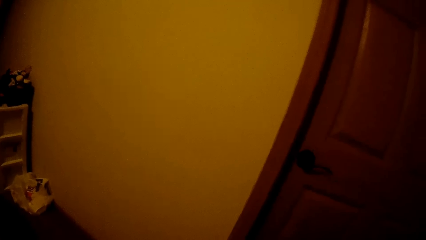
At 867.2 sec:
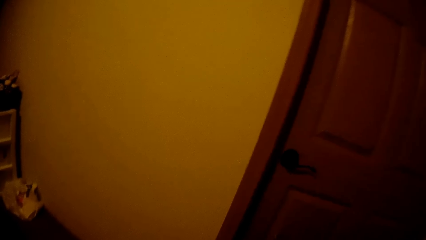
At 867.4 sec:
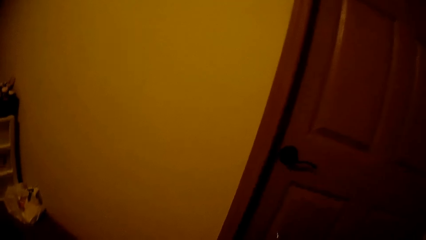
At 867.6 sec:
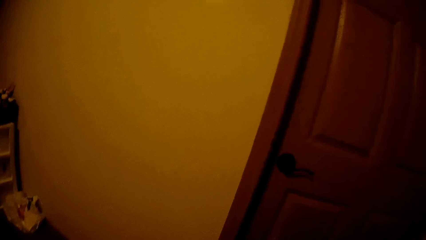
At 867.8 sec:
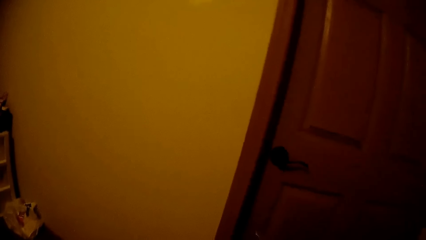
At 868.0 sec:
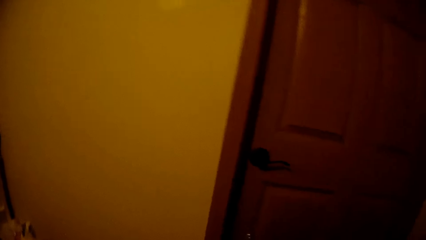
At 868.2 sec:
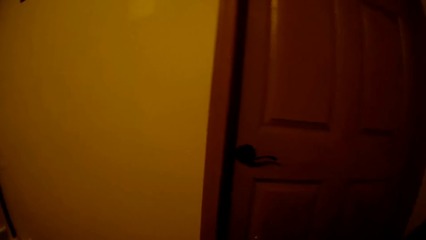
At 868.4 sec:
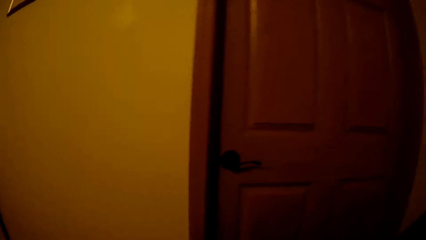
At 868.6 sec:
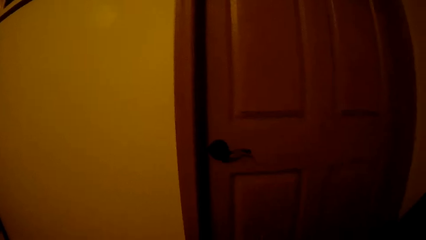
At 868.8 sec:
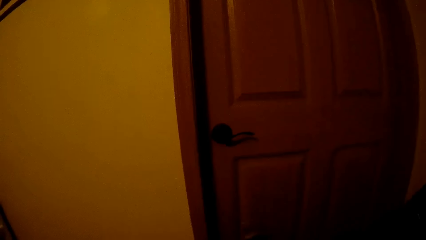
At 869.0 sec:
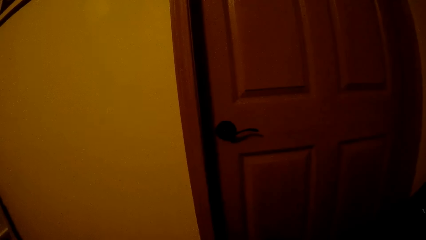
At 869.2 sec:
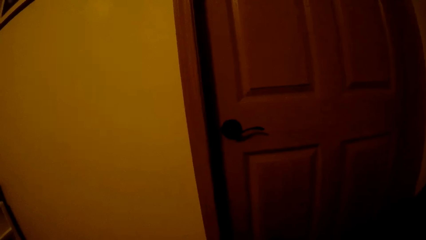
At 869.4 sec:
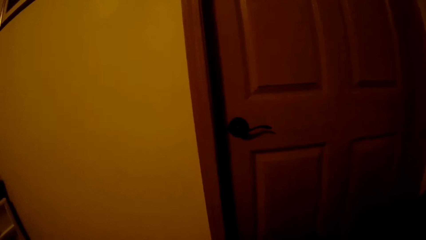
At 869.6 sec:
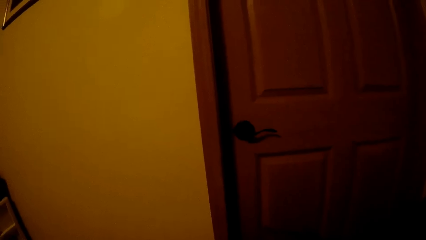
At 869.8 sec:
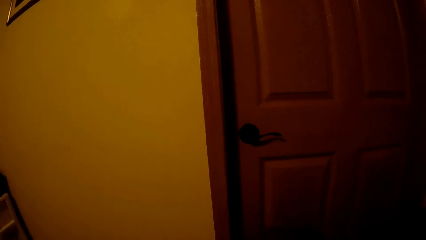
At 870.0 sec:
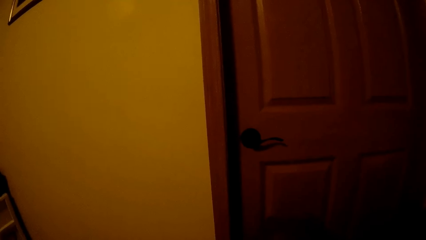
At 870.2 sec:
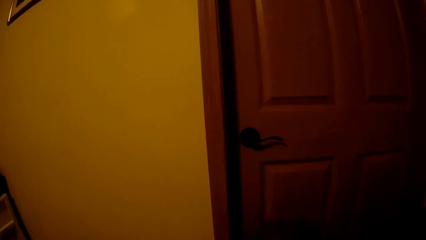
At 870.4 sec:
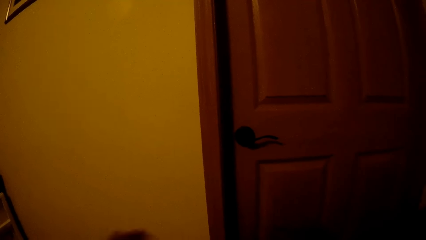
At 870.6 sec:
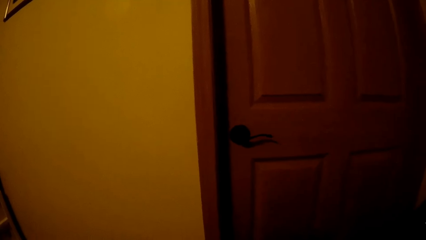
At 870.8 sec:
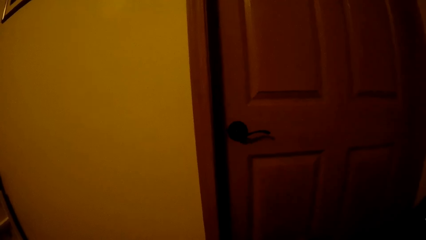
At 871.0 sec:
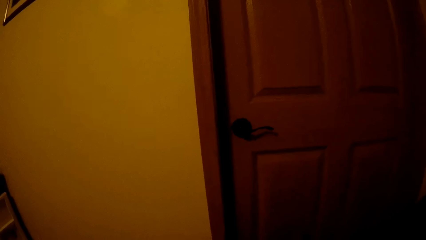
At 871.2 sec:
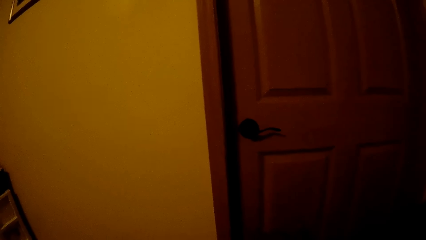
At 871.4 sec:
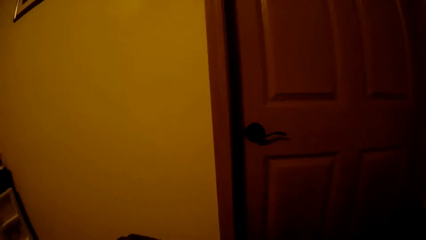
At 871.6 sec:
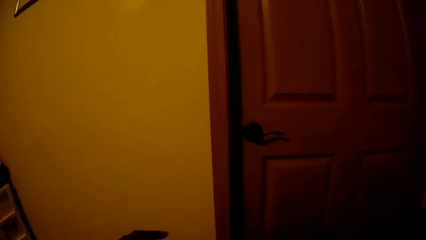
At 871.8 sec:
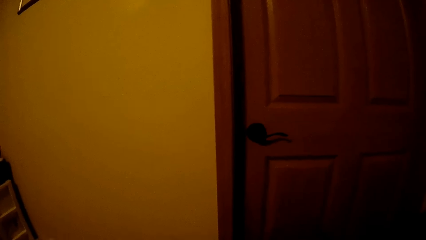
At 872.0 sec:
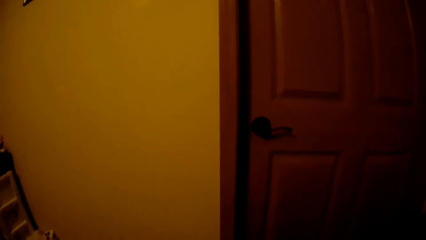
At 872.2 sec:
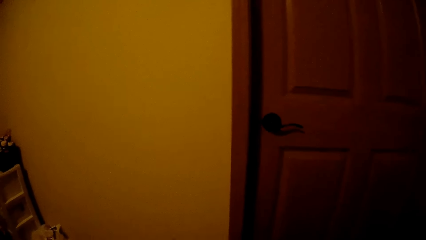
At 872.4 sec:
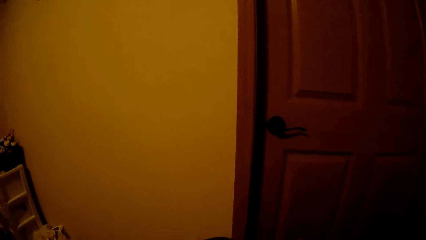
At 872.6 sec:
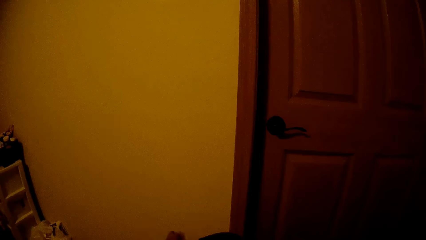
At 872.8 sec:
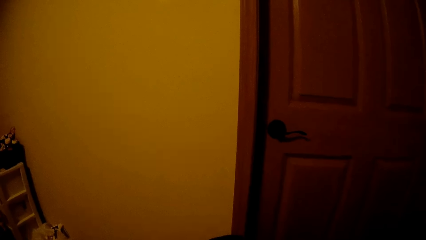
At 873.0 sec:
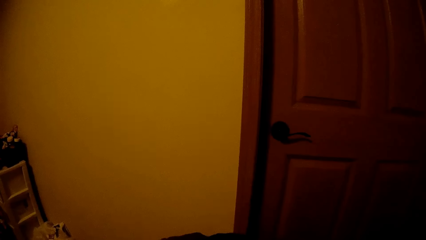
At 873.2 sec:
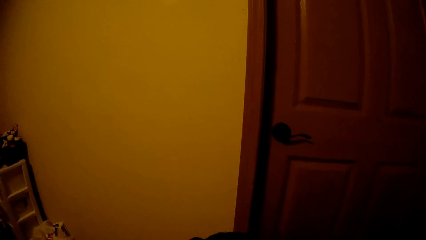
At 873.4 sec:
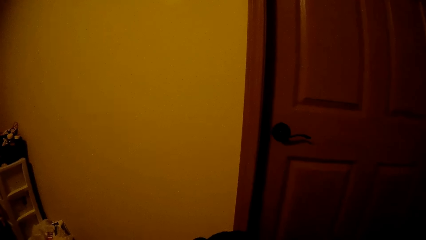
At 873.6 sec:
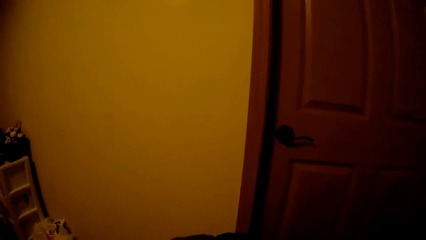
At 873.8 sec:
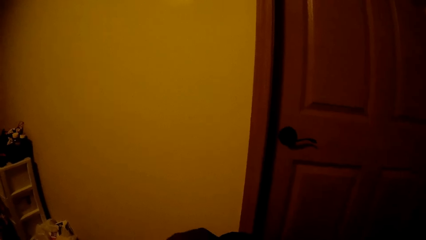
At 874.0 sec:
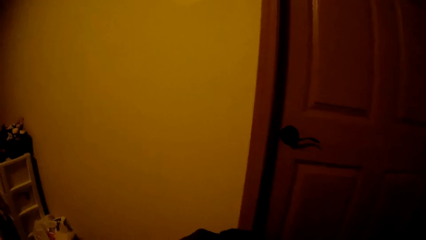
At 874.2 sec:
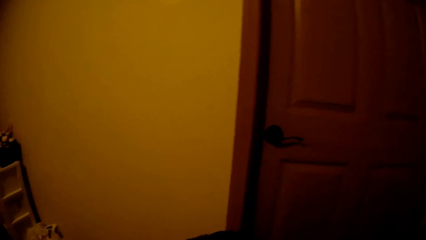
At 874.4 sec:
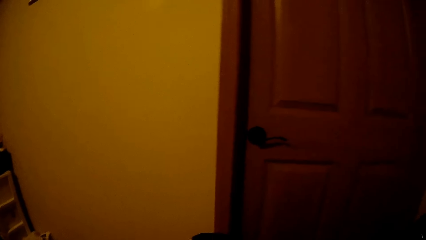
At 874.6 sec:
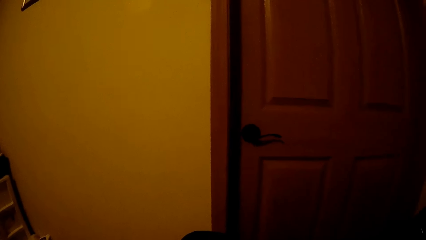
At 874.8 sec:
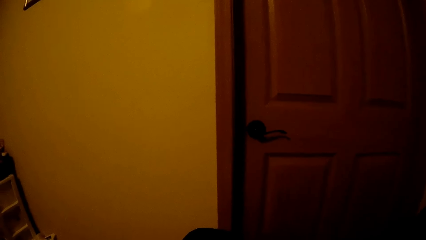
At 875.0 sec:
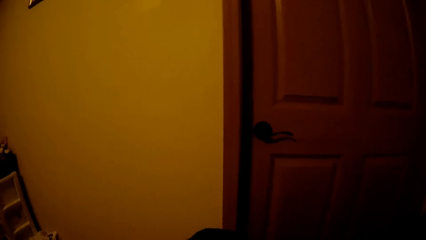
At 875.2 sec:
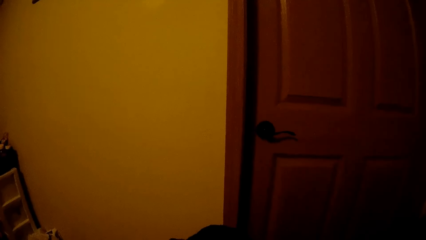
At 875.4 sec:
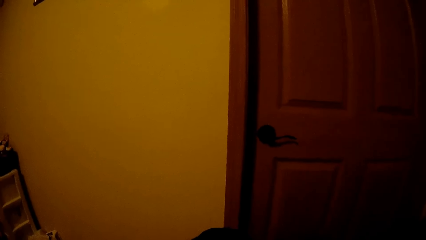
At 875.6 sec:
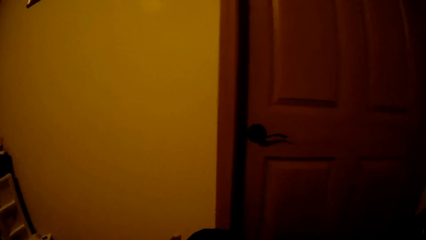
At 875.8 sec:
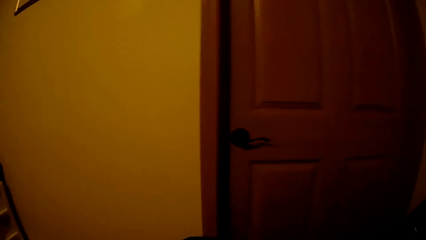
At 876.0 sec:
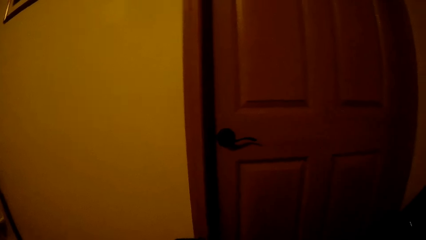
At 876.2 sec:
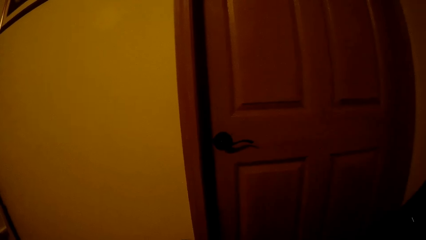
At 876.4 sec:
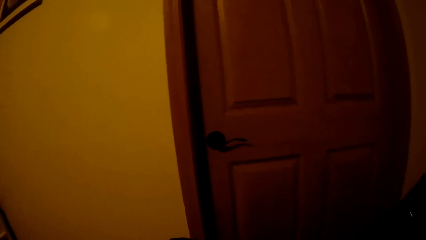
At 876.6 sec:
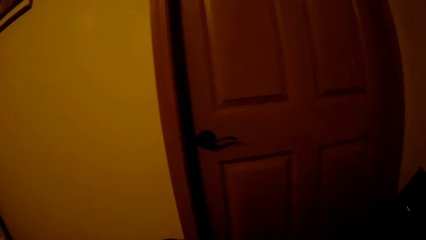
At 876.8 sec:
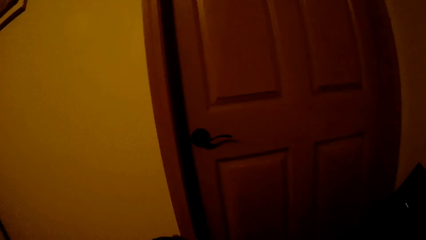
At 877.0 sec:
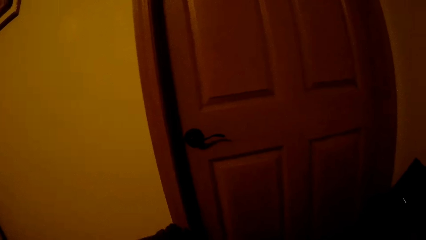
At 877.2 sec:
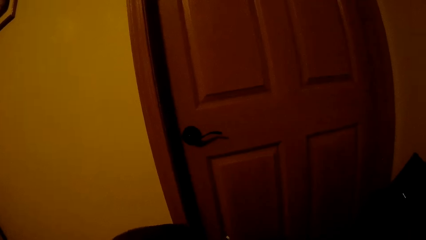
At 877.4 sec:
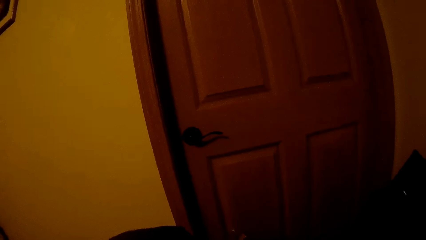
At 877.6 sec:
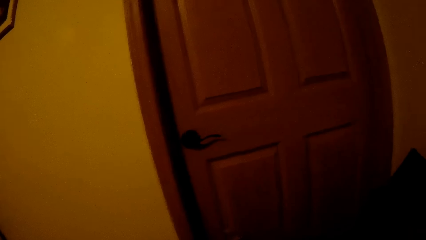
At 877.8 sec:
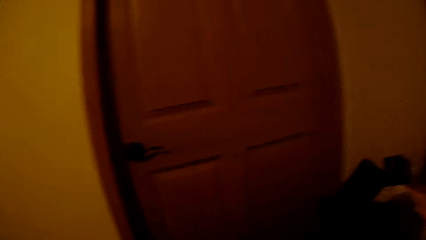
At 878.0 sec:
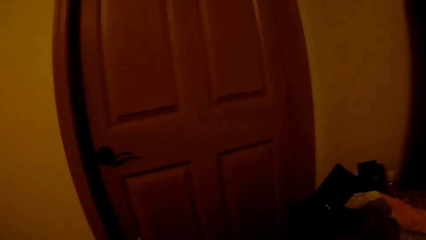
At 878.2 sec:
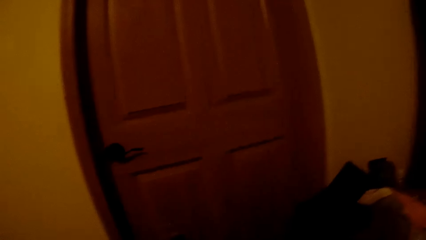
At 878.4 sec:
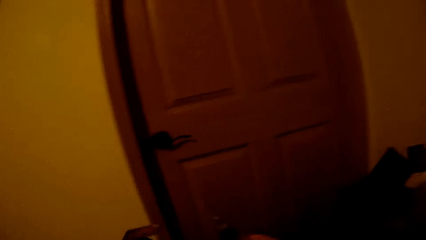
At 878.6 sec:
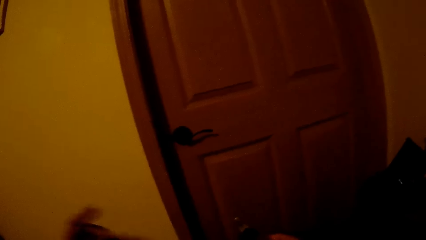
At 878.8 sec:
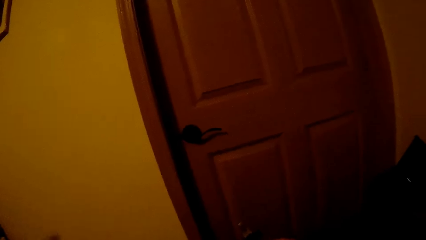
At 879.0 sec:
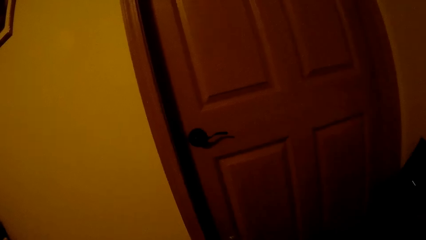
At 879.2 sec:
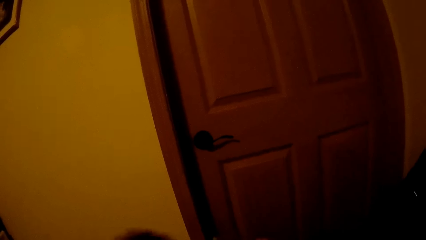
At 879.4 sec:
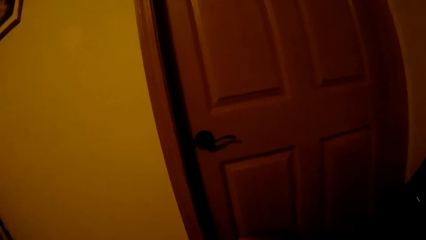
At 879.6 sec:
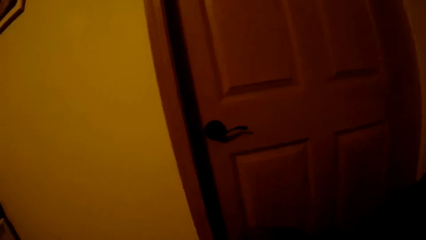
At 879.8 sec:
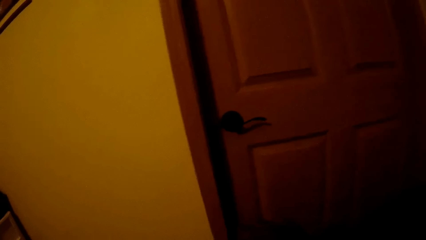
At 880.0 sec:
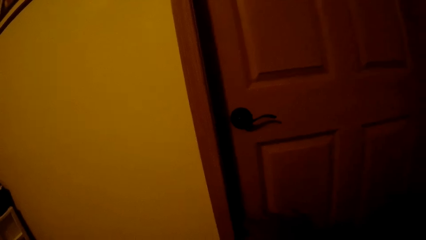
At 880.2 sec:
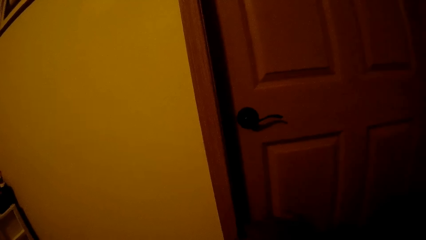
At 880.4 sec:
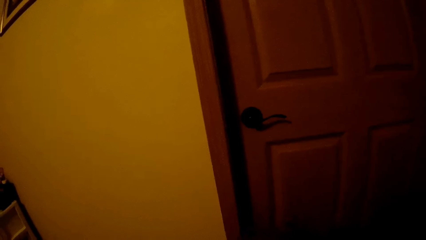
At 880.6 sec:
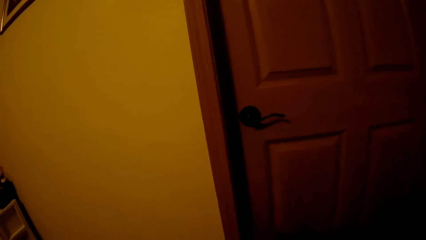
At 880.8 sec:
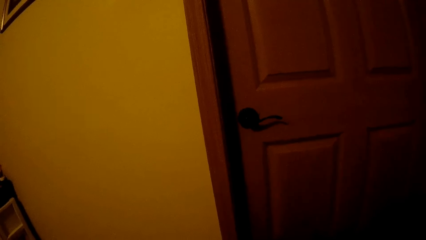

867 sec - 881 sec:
The camera wearer moves the right hand. They move the left hand. They move the left hand again. They plait the hair of the child. They lift the hair of the child. They plait the hair of the child.
